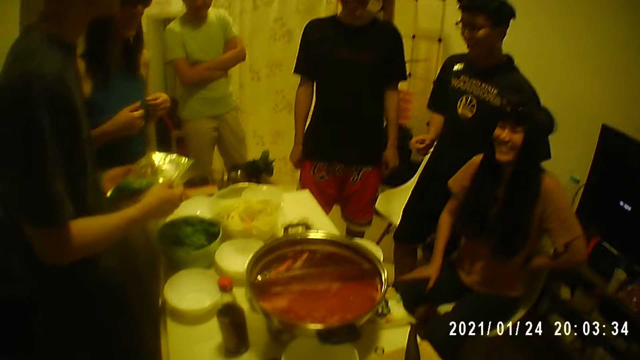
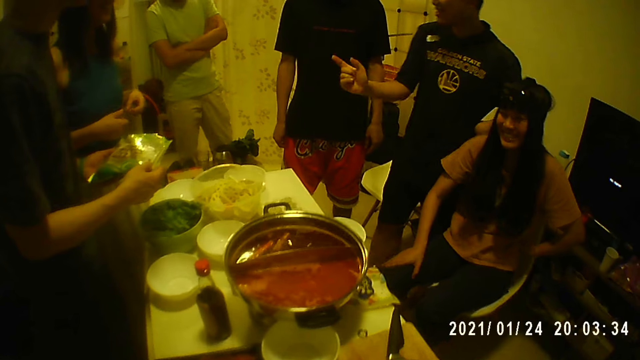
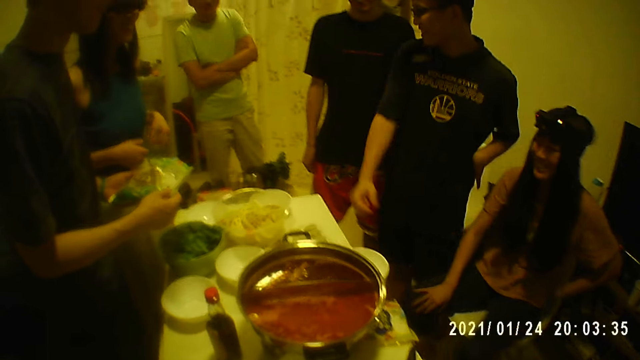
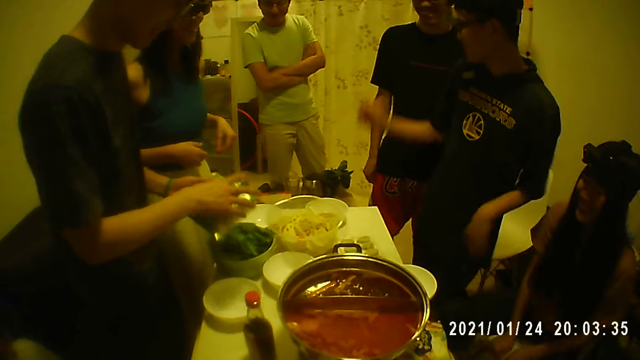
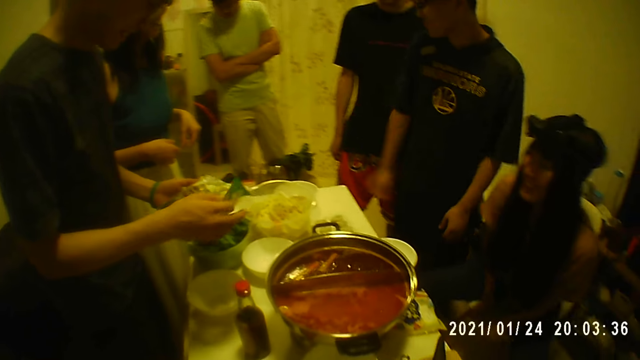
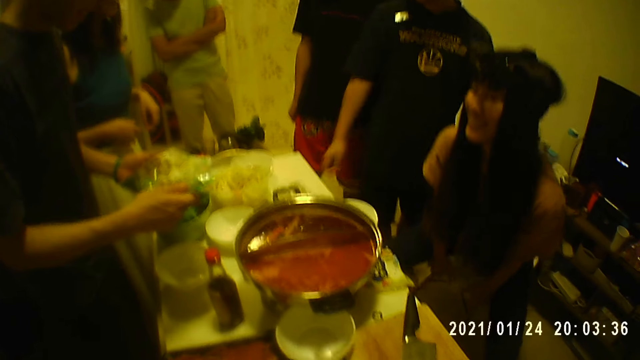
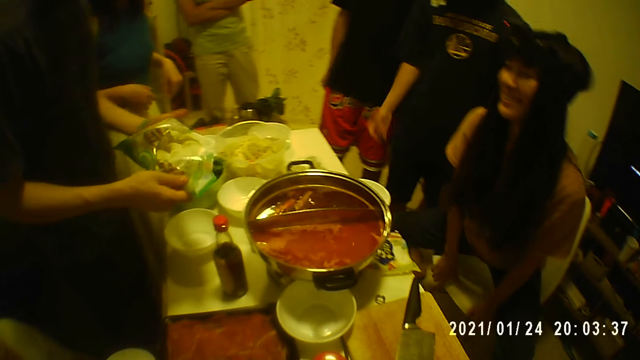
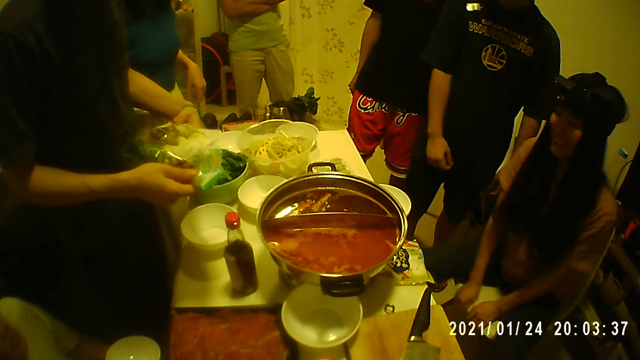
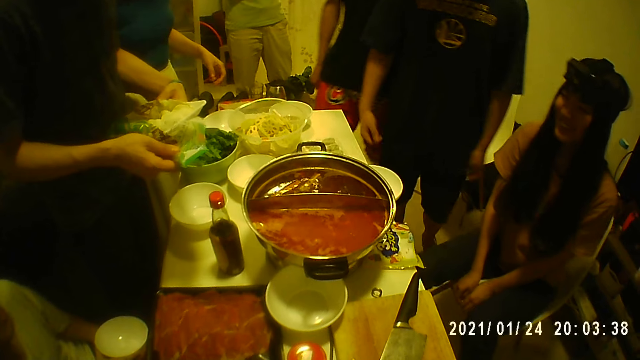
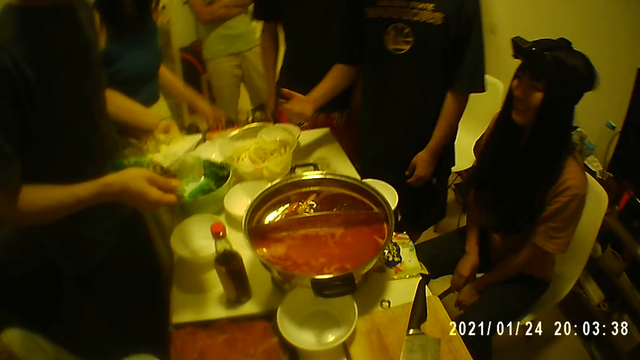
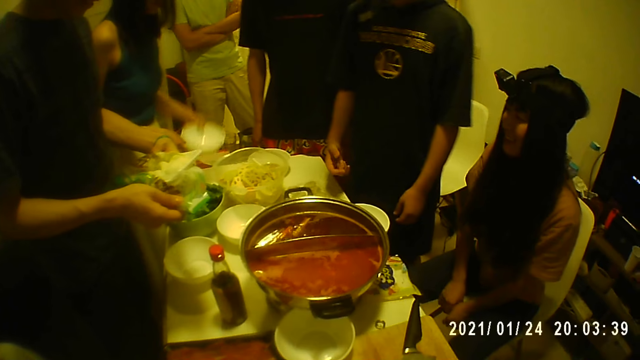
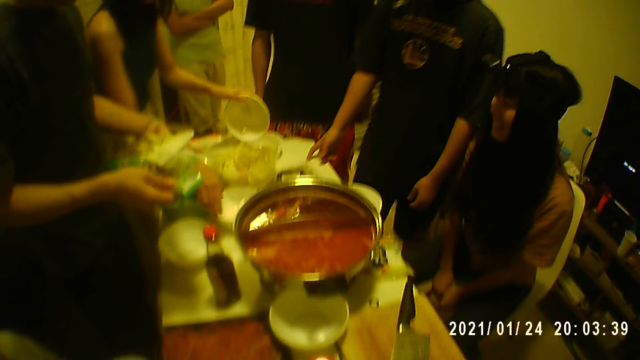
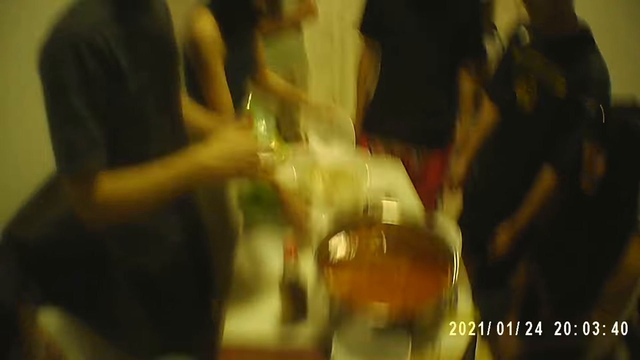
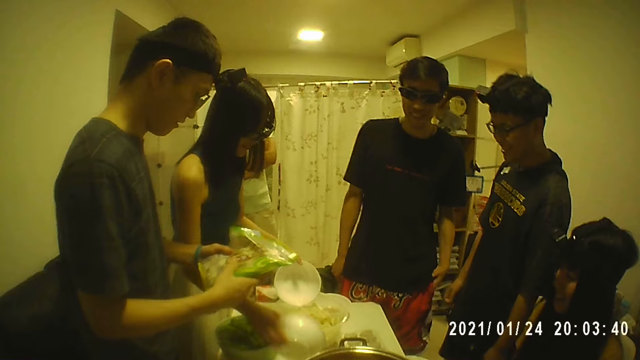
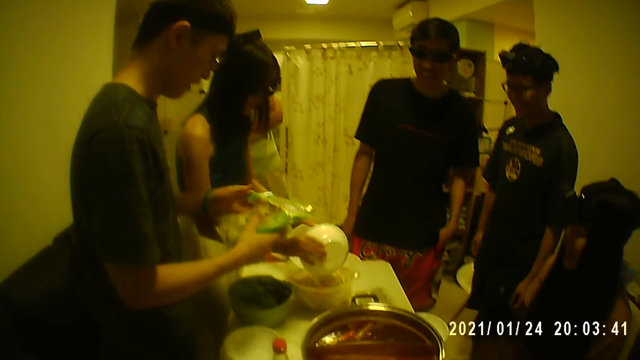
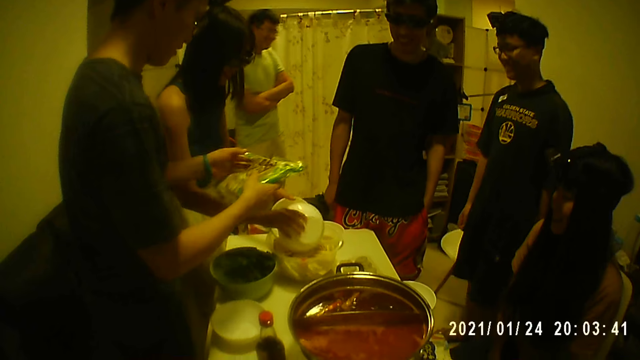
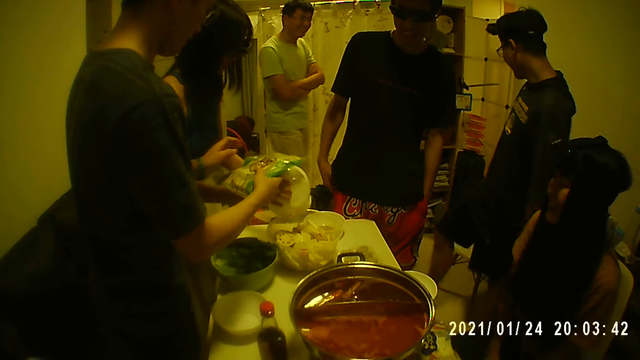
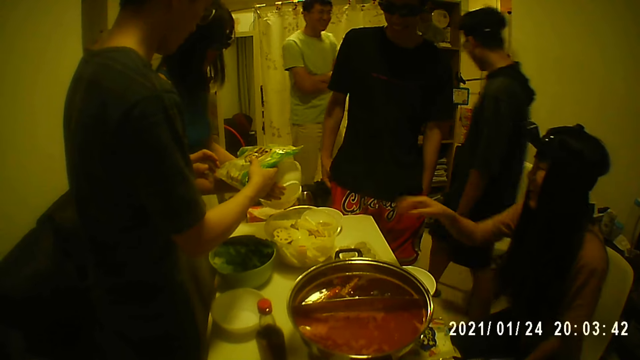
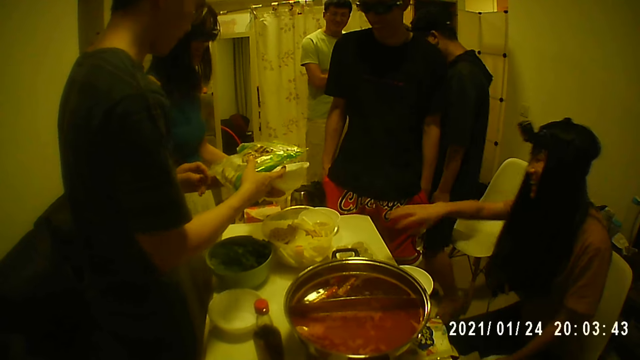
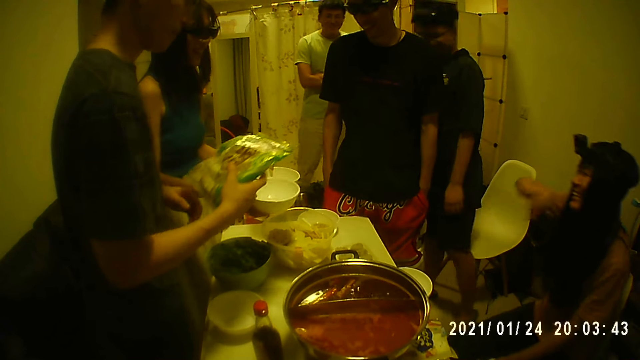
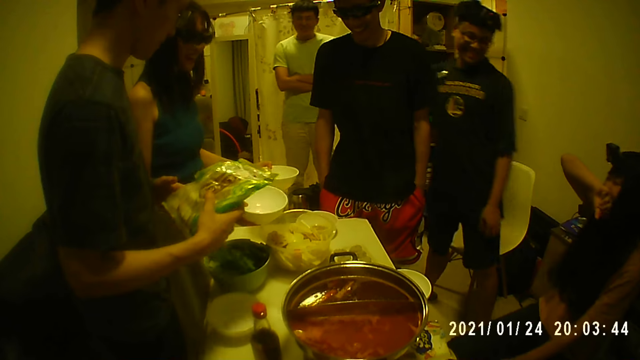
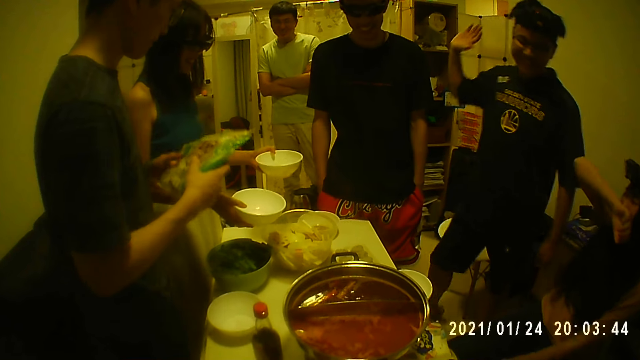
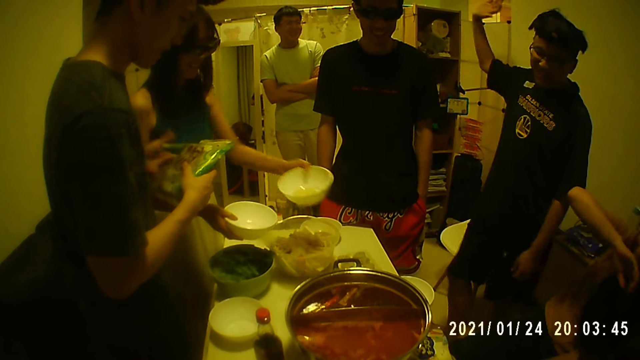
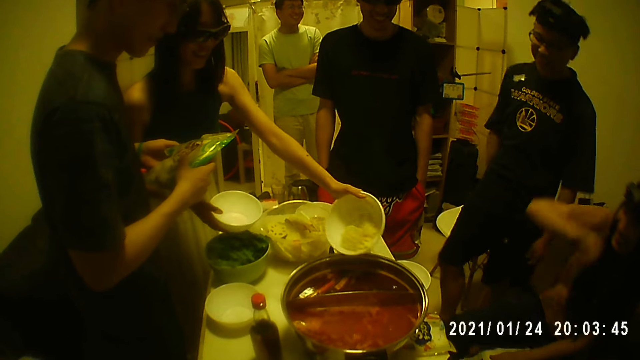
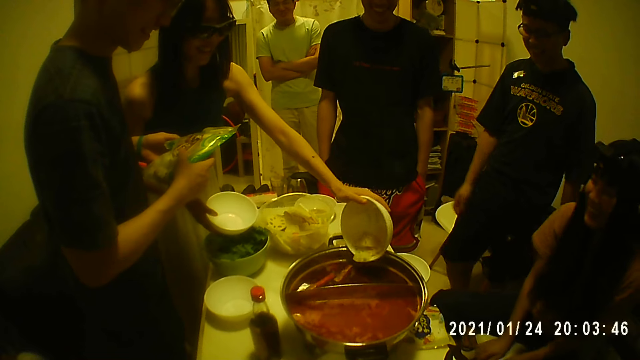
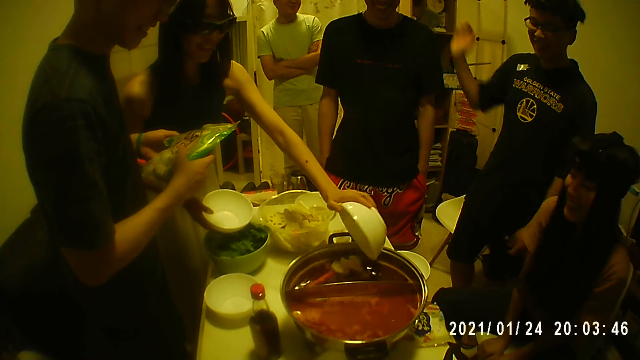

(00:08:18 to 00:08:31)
The man opens the sachet with his right hand. The woman picks up the bowl from the table with her left hand. The woman picks up a bowl from the table with her right hand. The woman fetches lotus root from the bowl on the table with the bowls in both hands. The man holds the sachet with his right hand. The man holds the sachet with both hands. Another woman touches her face with her left hand. Another man converses with the first woman. The first woman puts the slices of lotus root in the cooking pot with the bowl in her left hand.

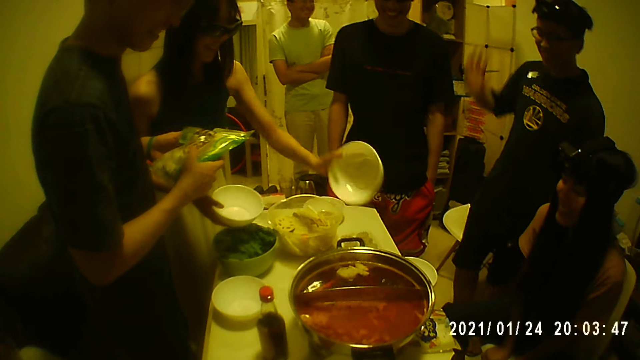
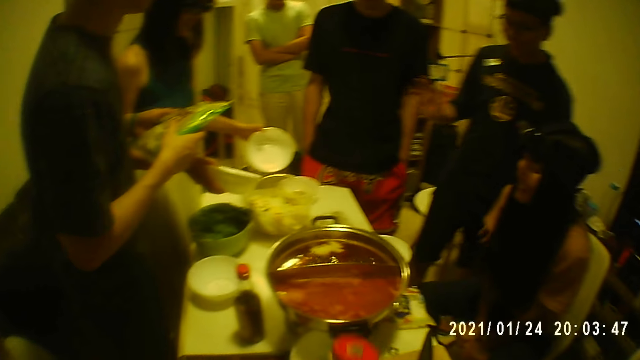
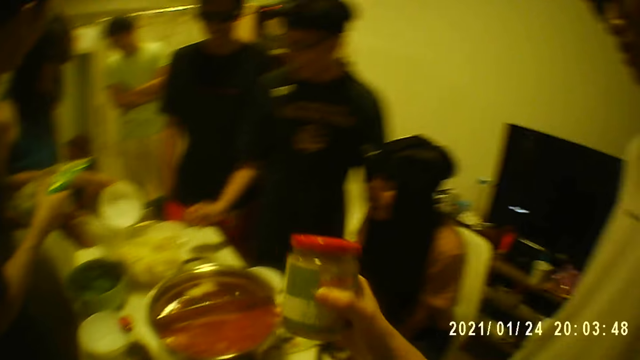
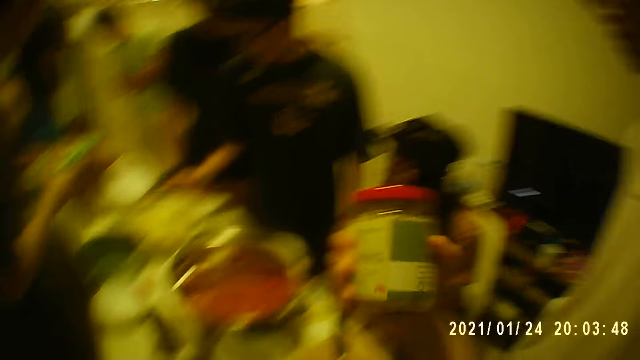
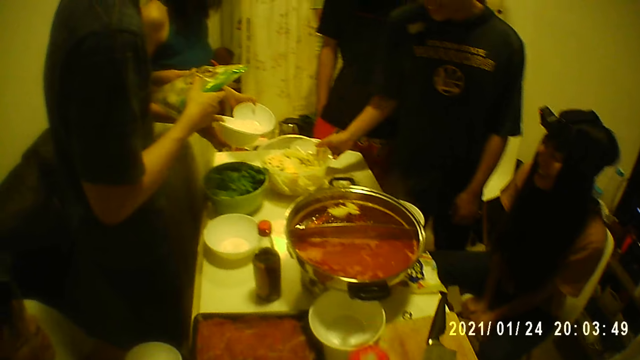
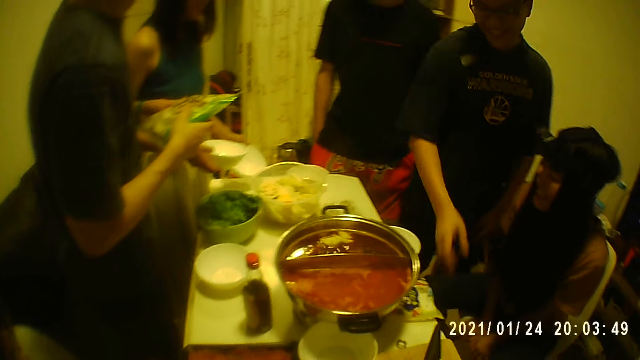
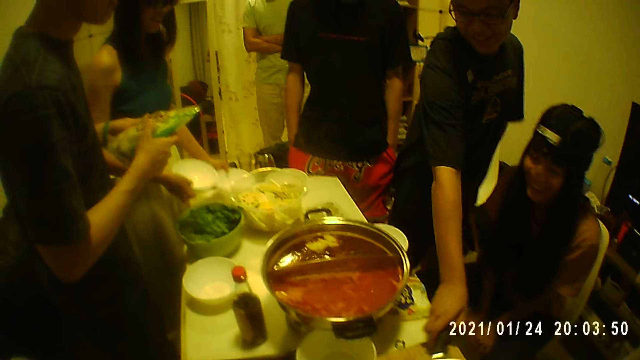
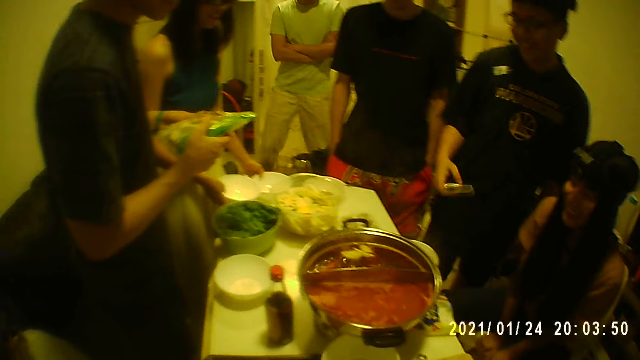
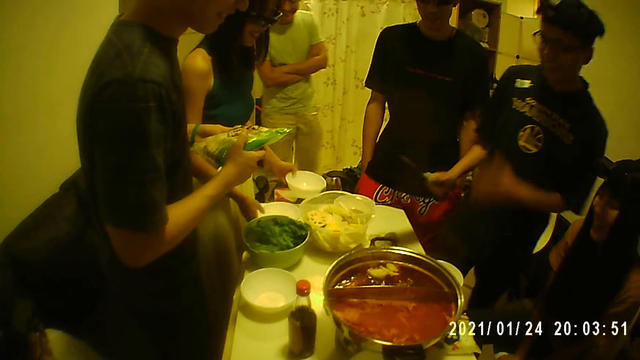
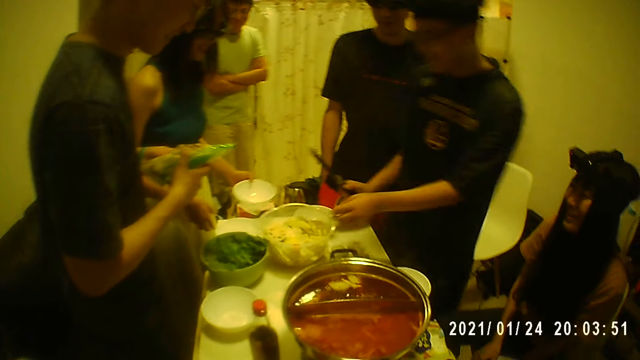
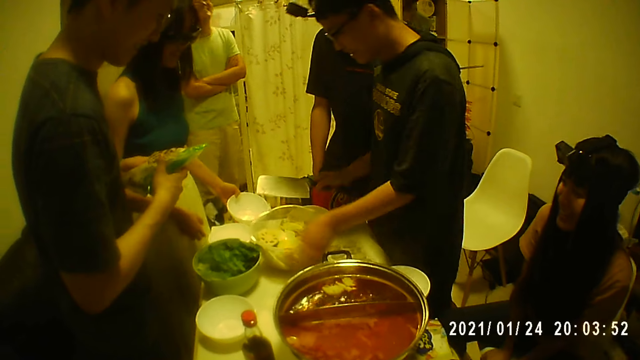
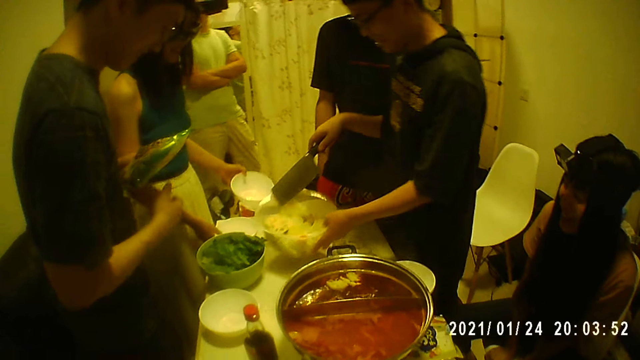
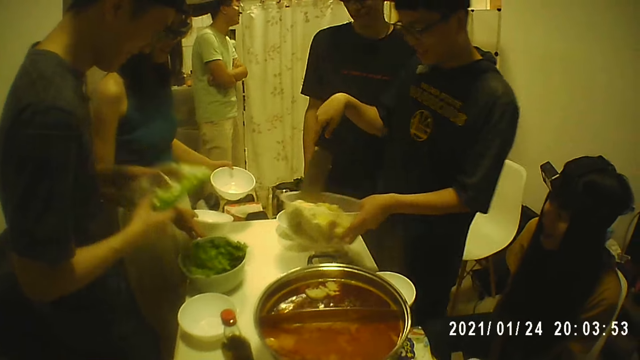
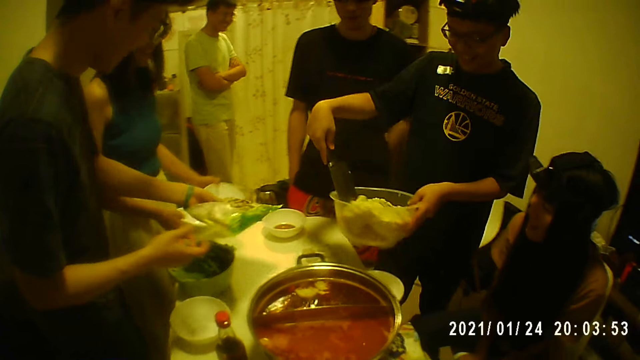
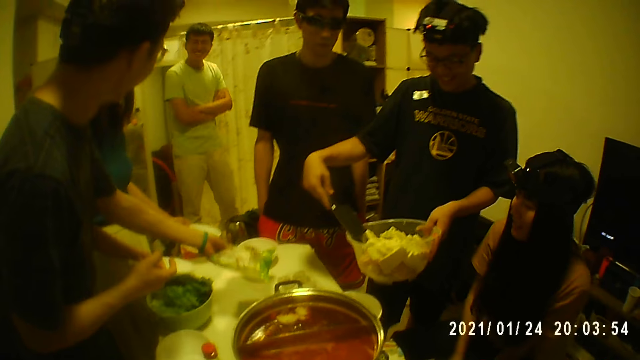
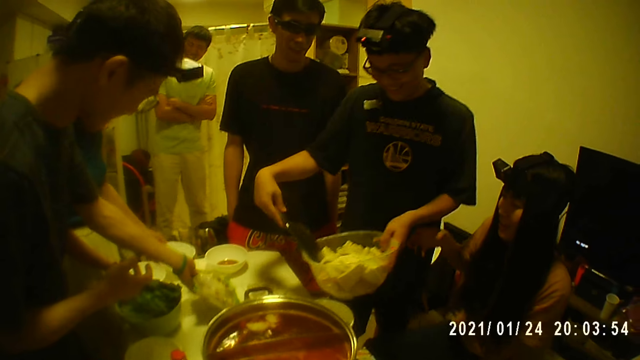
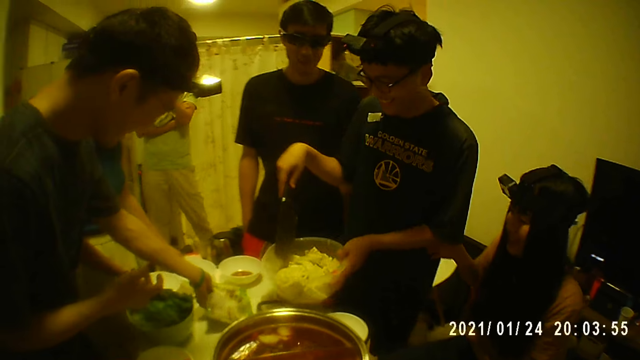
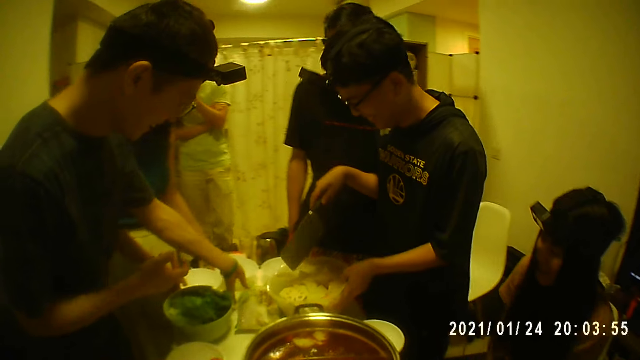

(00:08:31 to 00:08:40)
The camera wearer holds the jar with his right hand. A man holds the bowl on the table with his right hand. The camera wearer picks up a bottle of honey on a table. He places the jar on the table with his right hand. The woman places the bowl on the table with her left hand. The man picks up the knife from the chopping board with his right hand. The woman places the bowl on the table with her right hand and picks up the bowl from the table with her left hand. The man picks up the bowl of pieces of fruits from the table with his left hand. The woman picks up the bowl from the table with her right hand. The man puts the knife in the bowl with his right hand. Another man holds the sachet with his left hand and places the sachet on the table with his left hand. The woman places the bowls on the table with both hands. The first man removes the knife from the bowl with his right hand.
